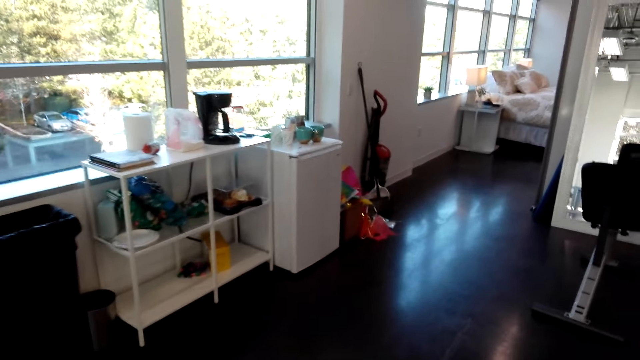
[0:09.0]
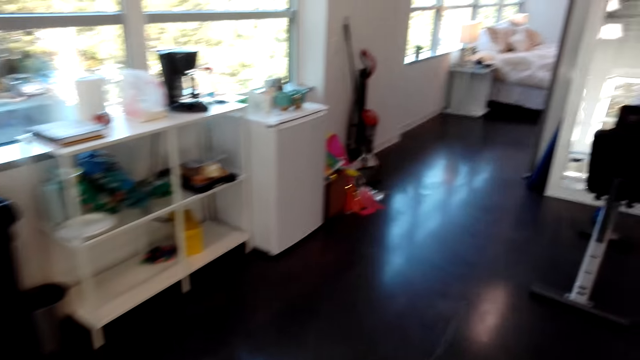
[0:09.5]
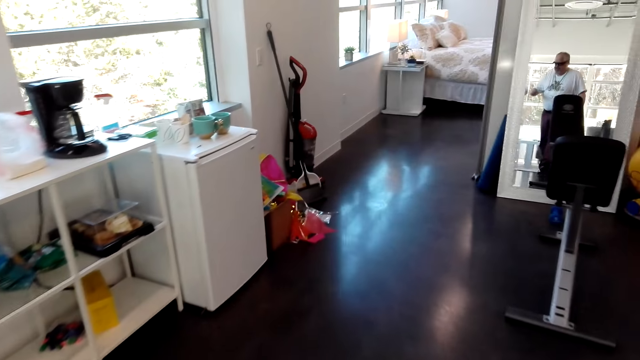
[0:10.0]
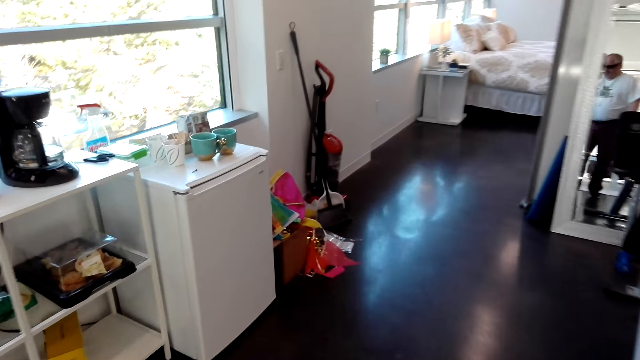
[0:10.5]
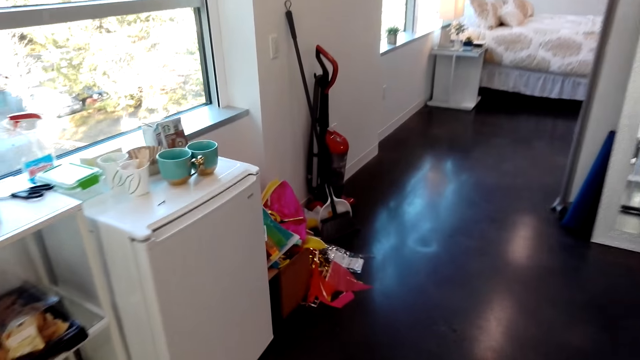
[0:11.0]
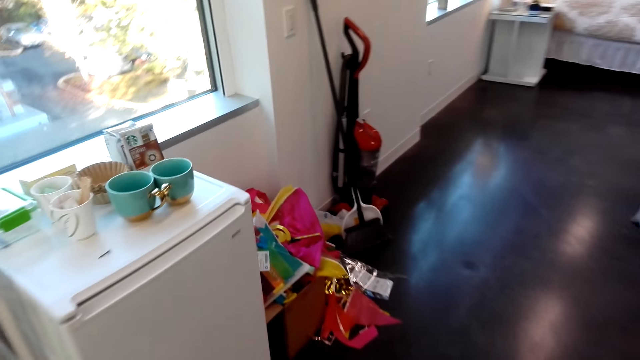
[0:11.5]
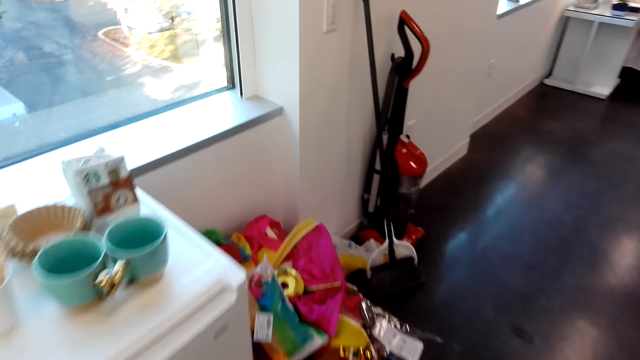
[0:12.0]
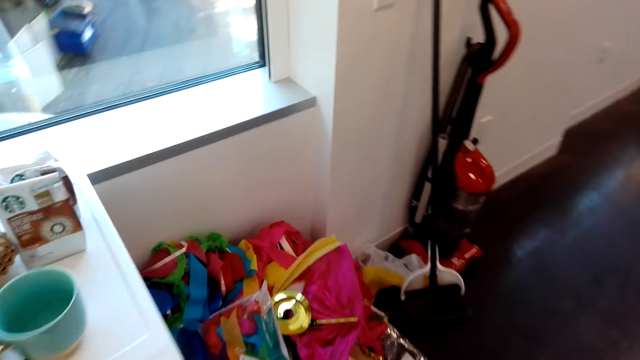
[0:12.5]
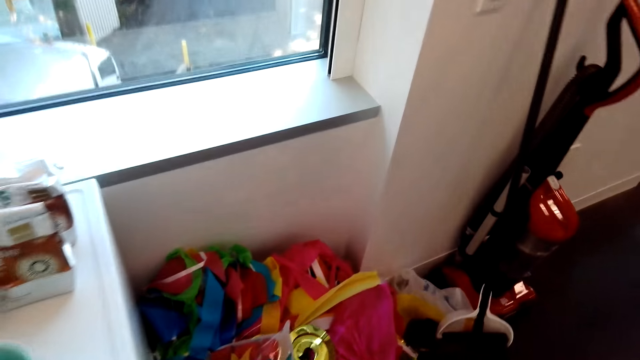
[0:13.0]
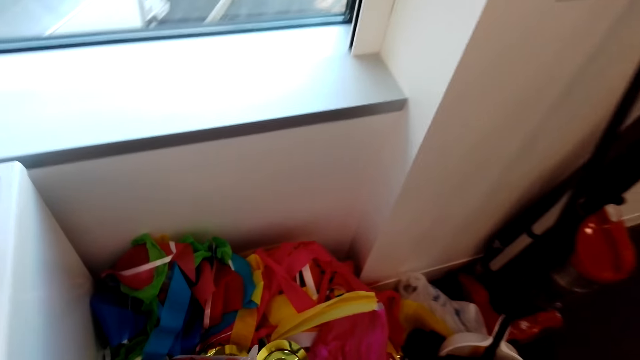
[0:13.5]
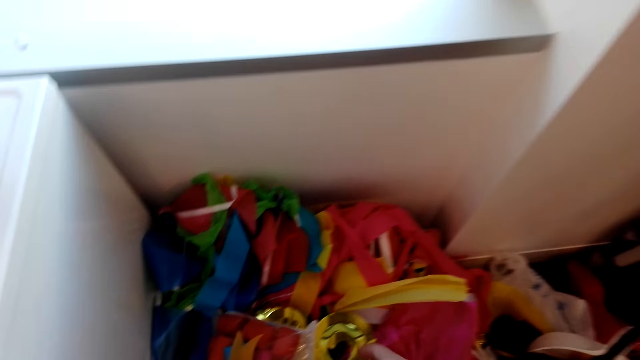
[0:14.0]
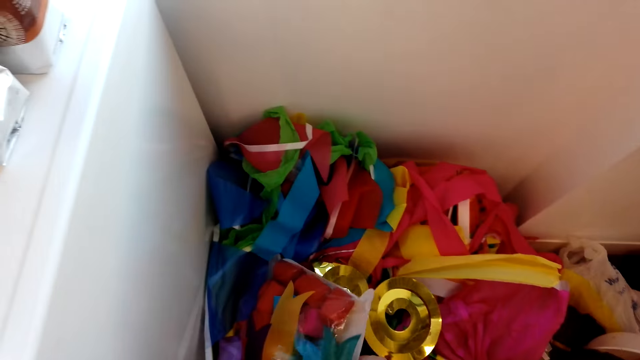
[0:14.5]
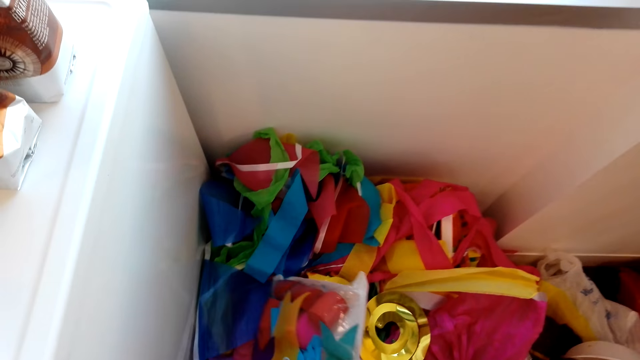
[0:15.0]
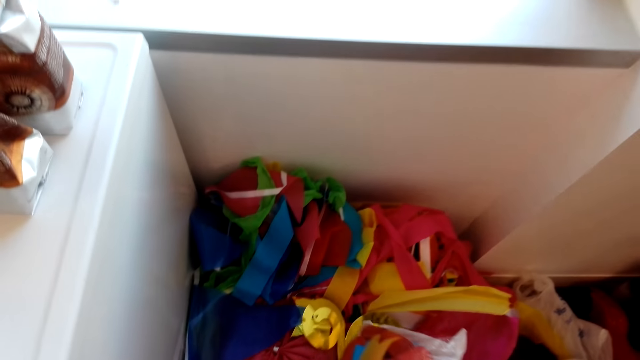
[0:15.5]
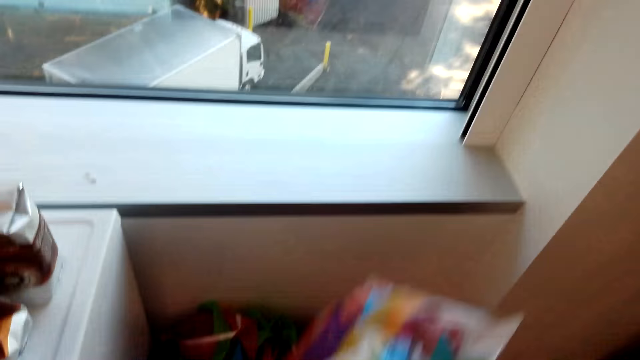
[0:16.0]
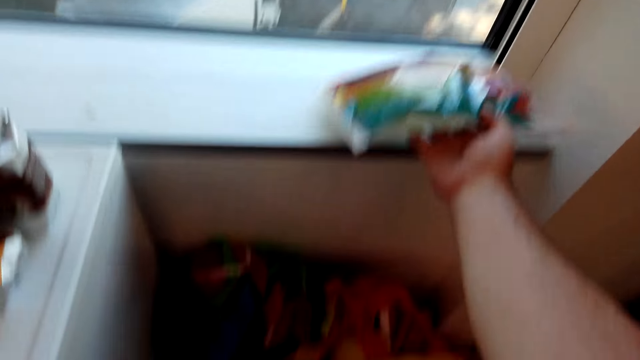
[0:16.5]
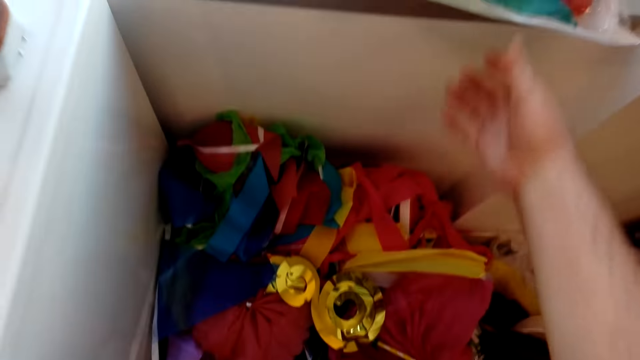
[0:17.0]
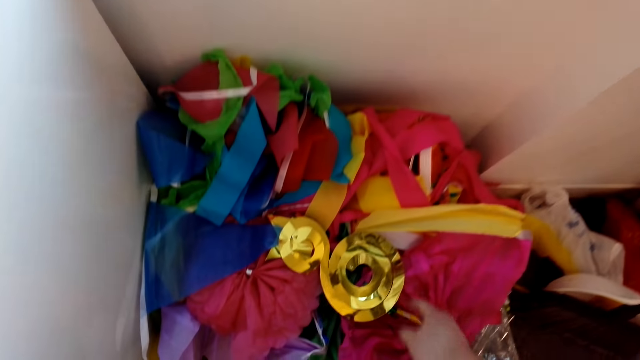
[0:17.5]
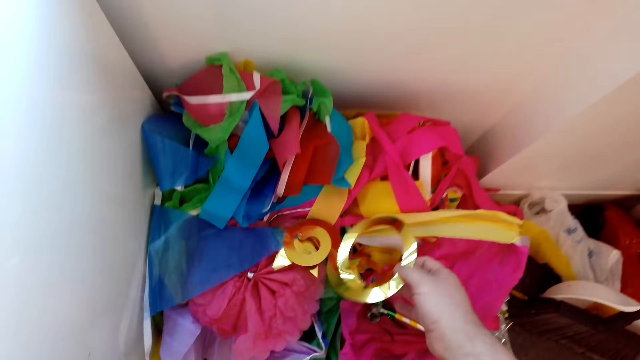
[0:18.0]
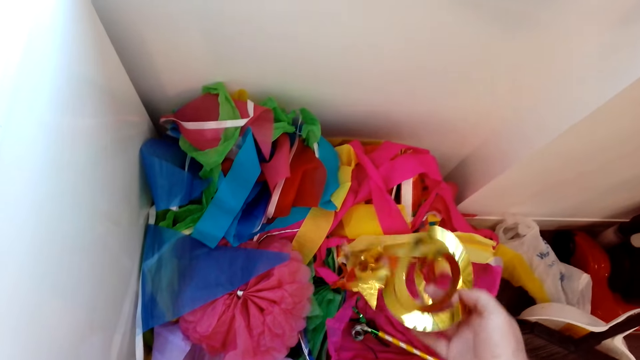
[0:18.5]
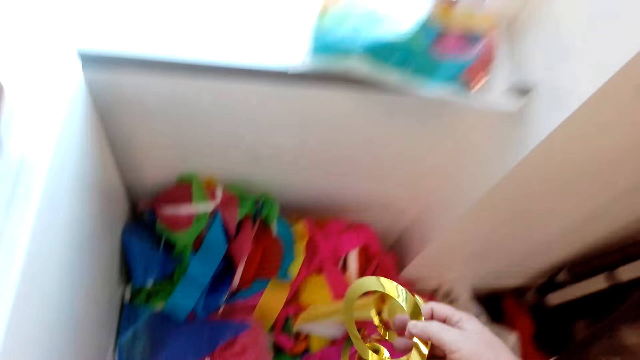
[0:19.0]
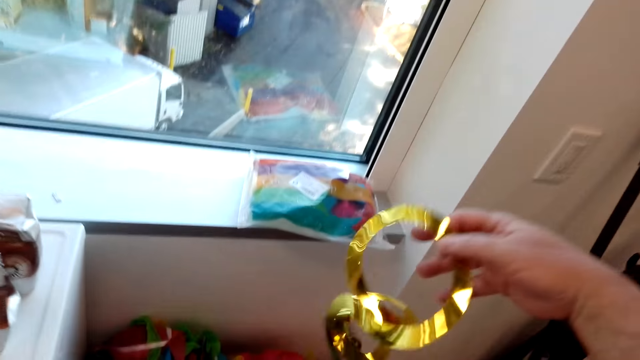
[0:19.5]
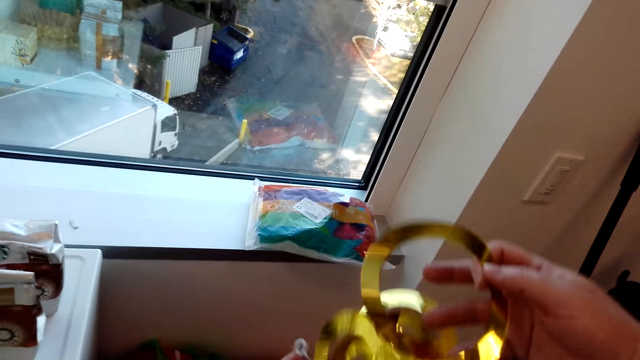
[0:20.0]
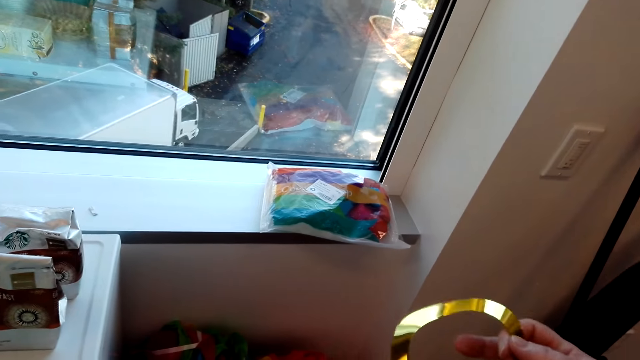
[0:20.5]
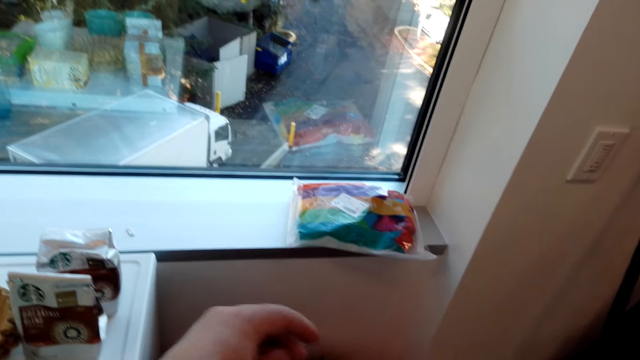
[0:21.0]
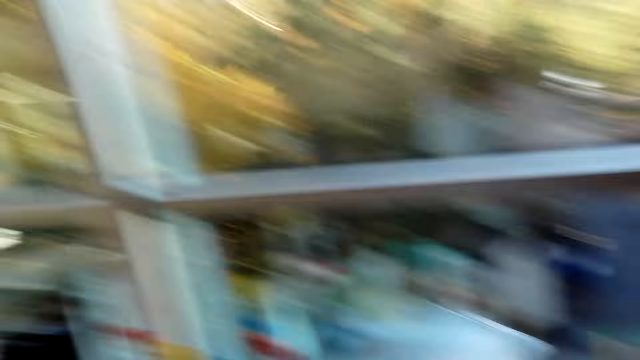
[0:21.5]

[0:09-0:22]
The camera wearer walks around. He picks up the packet of ribbons. He puts the packet of ribbons on the table. He picks up the ribbon or decorative item. He stares at the ribbons in his hand. He holds the decorative item.

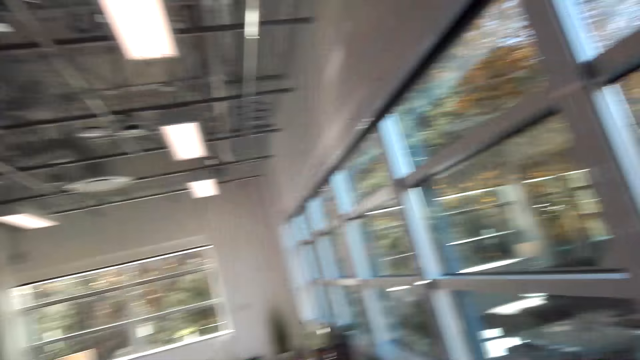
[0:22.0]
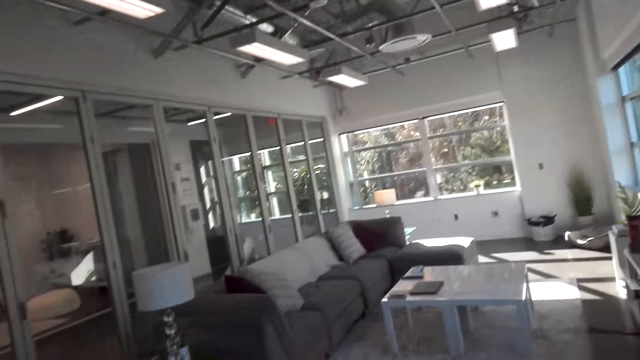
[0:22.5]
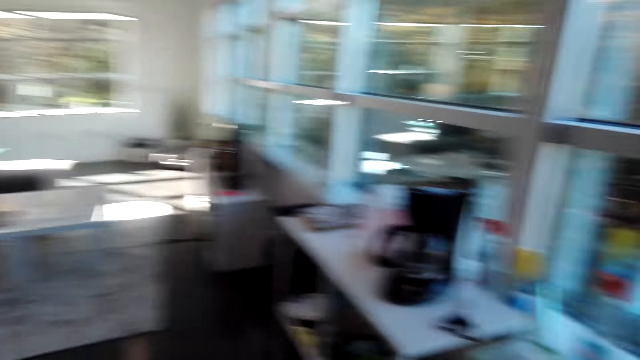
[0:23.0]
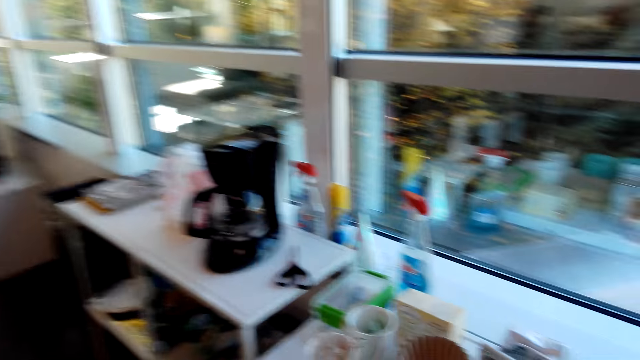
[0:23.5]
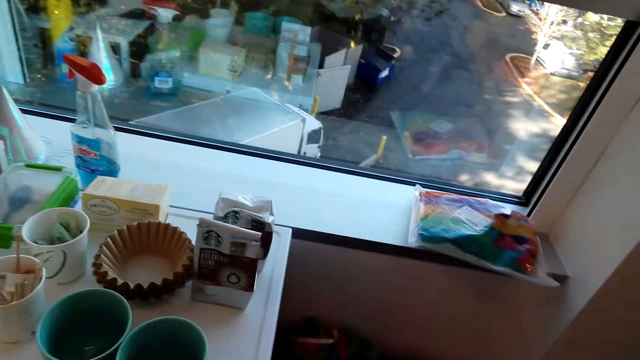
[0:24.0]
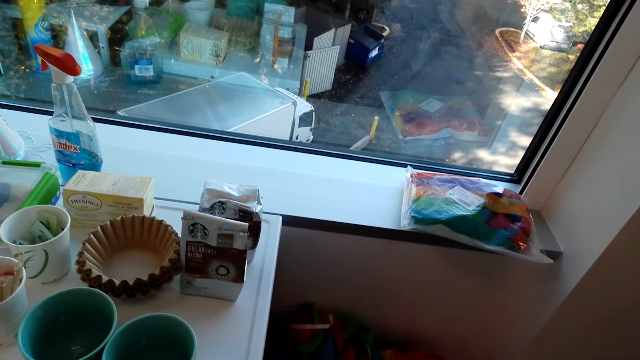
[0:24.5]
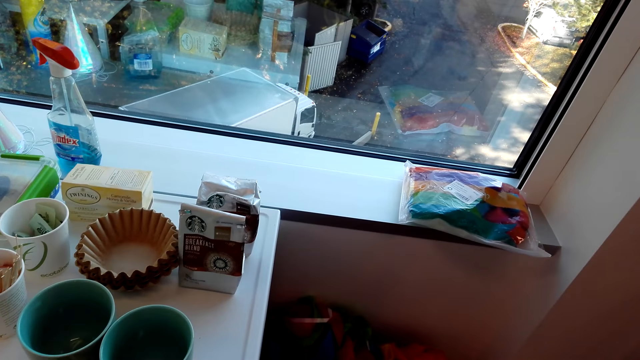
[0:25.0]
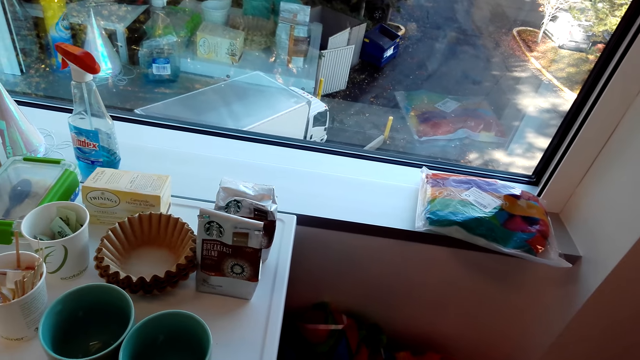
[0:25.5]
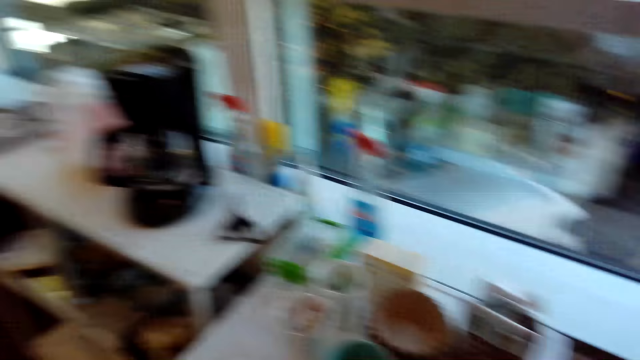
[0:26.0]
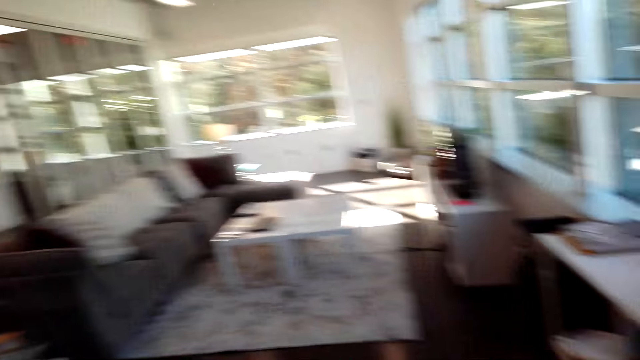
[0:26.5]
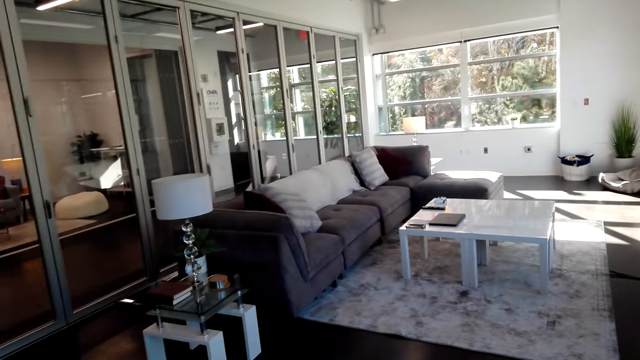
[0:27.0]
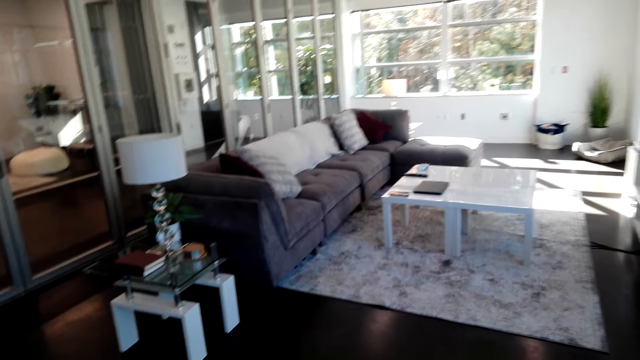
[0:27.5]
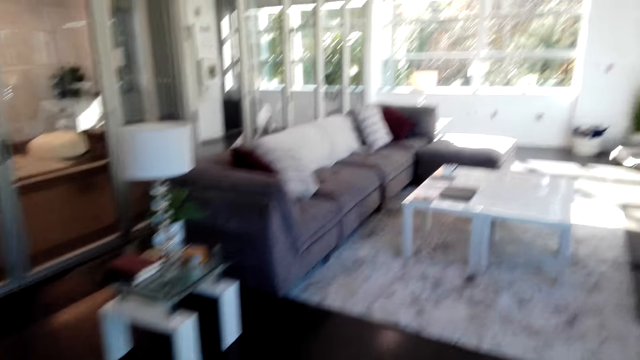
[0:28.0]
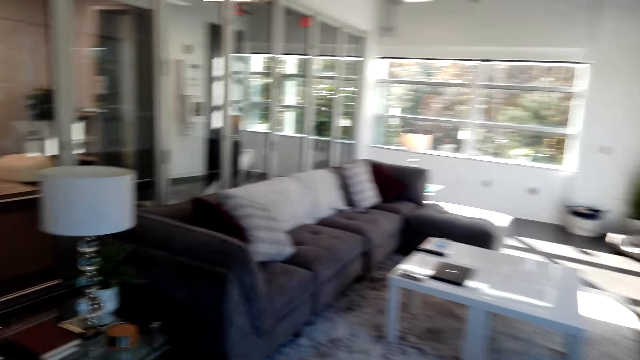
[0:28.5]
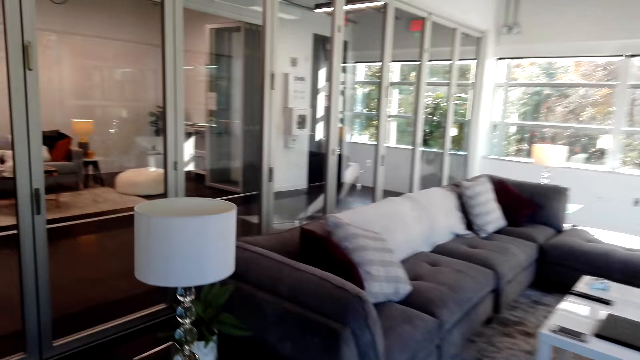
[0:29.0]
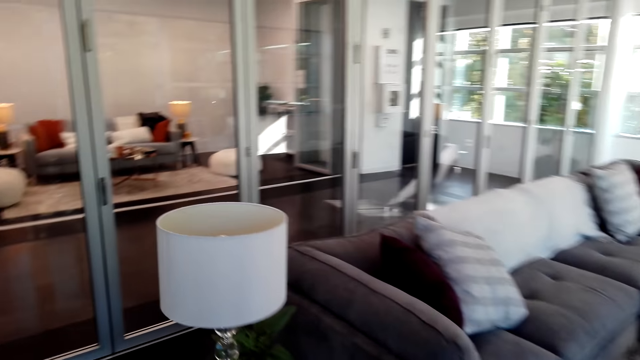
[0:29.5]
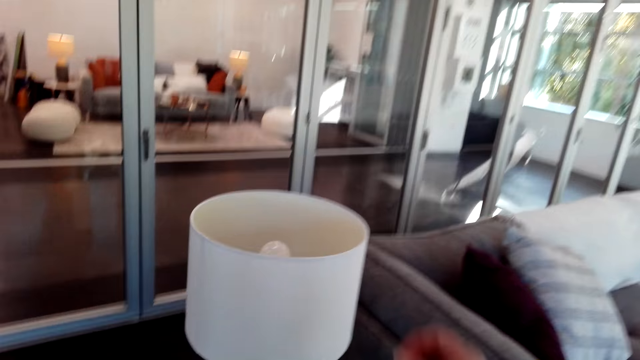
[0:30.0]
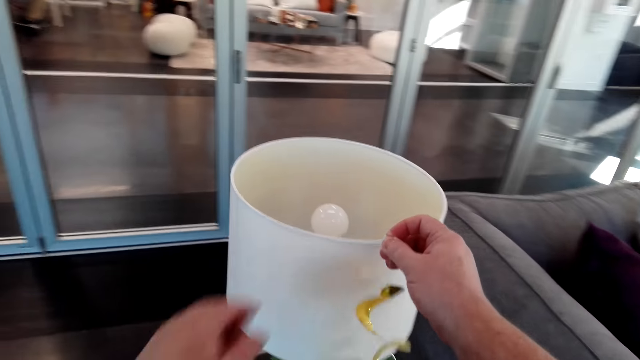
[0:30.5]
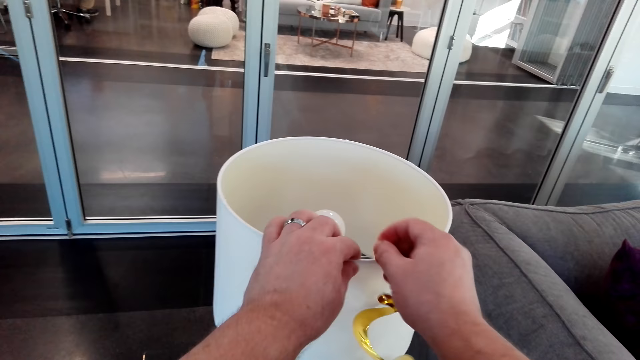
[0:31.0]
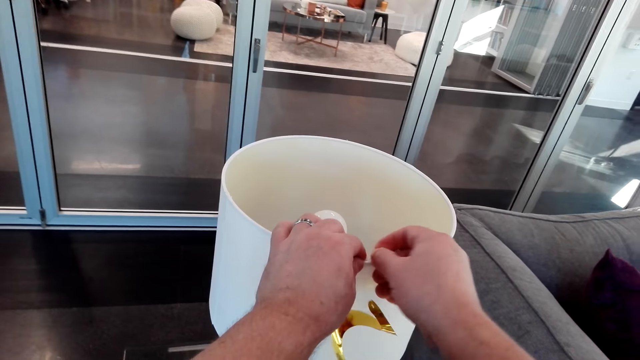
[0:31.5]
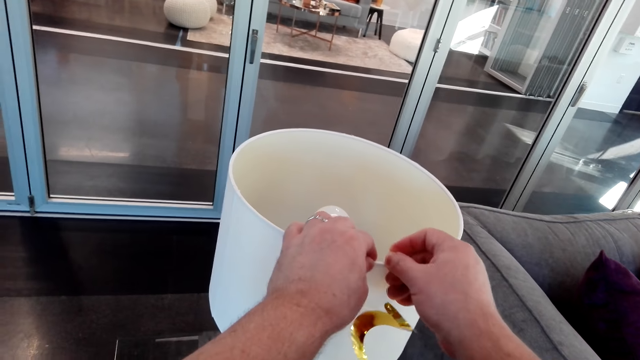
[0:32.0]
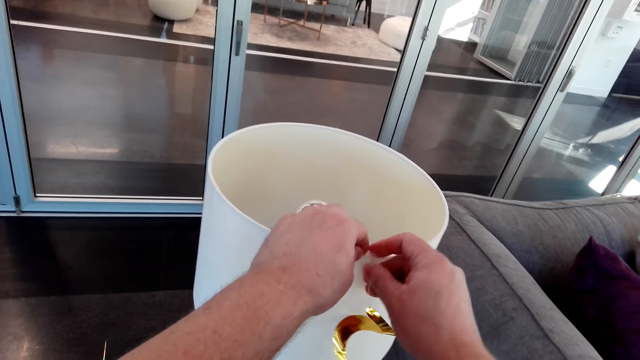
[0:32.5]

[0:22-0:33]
The camera wearer looks around the hotel. They walk around the hotel. They look around the hotel. They stare at the packet of ribbons on the table. They look around the hotel. They walk around the hotel. They stick the ribbon on the table lamp. They hang the decorative item on the table lamp.
